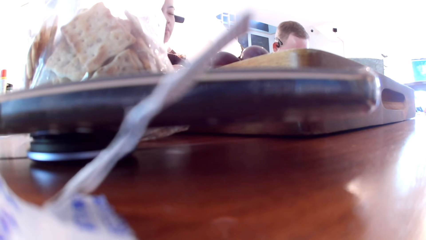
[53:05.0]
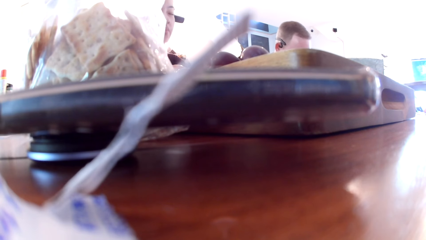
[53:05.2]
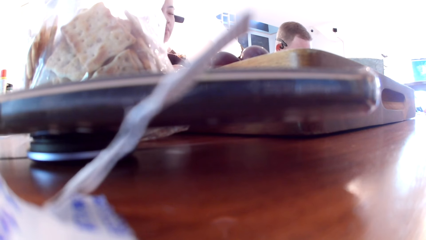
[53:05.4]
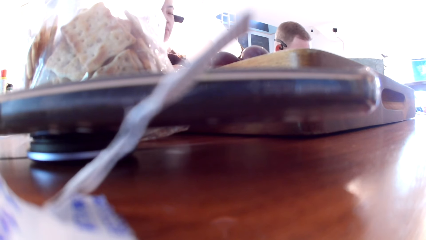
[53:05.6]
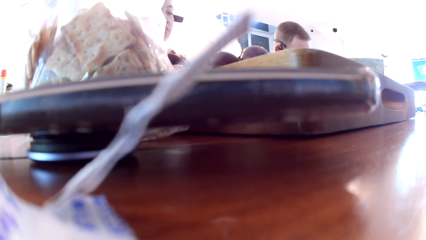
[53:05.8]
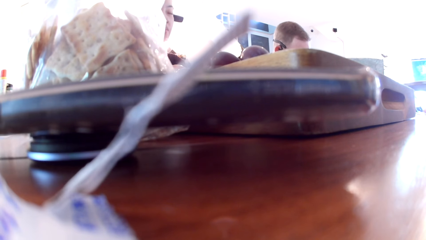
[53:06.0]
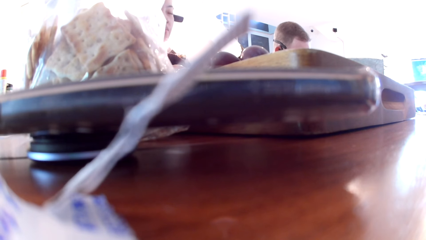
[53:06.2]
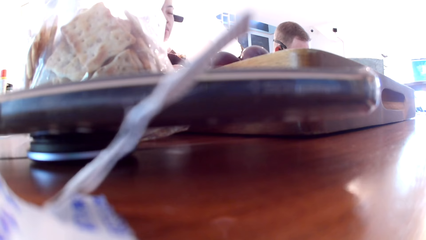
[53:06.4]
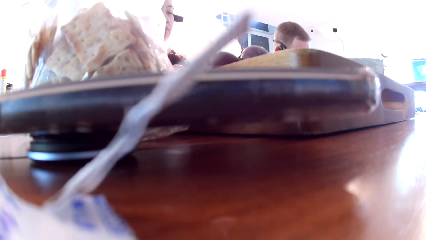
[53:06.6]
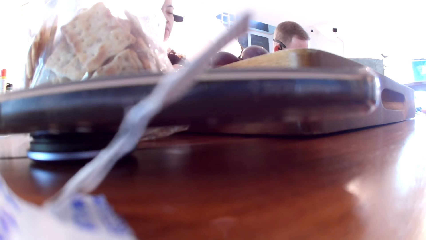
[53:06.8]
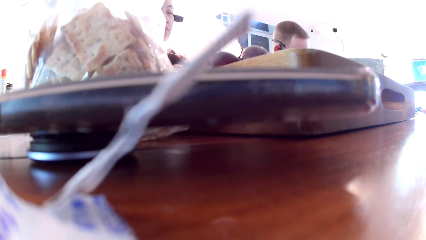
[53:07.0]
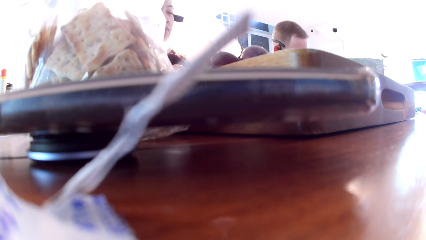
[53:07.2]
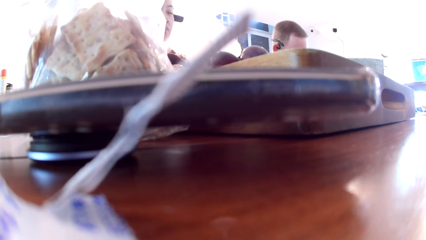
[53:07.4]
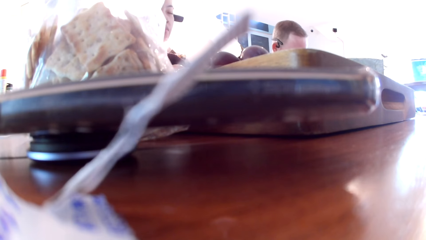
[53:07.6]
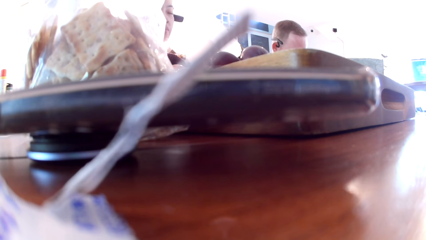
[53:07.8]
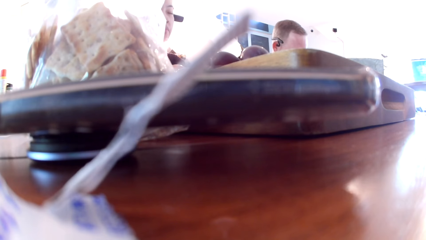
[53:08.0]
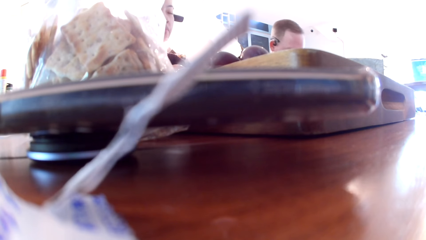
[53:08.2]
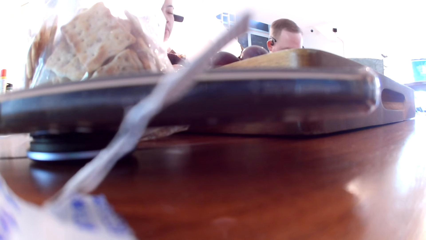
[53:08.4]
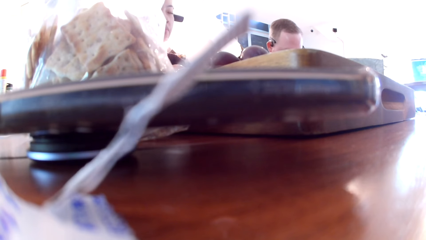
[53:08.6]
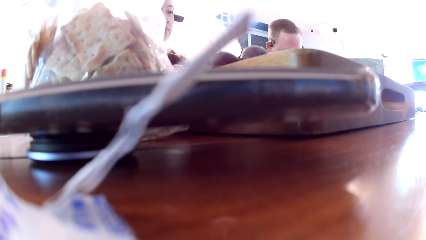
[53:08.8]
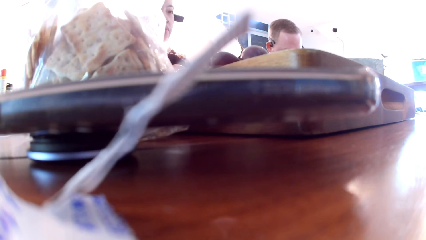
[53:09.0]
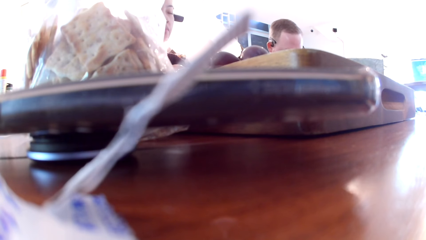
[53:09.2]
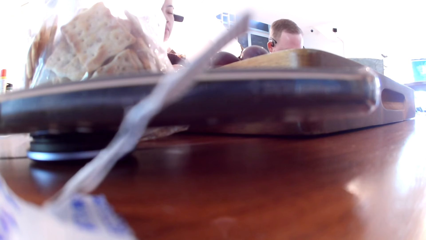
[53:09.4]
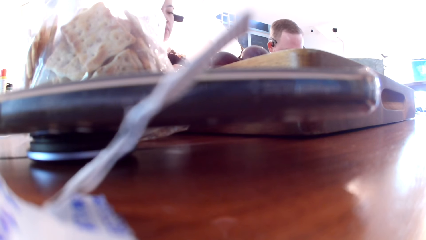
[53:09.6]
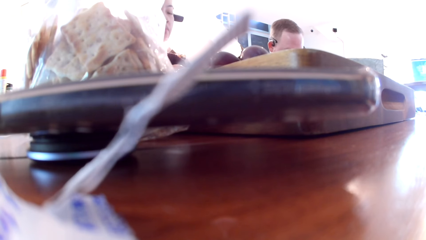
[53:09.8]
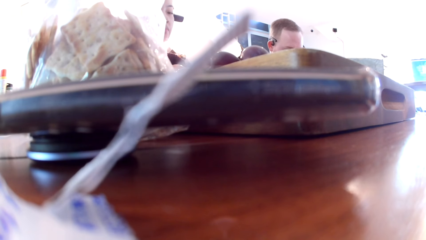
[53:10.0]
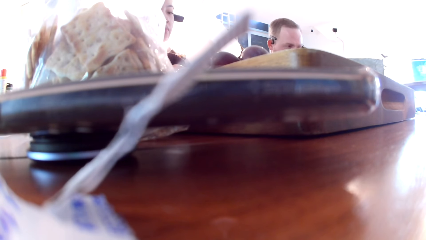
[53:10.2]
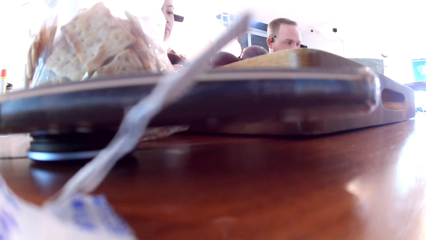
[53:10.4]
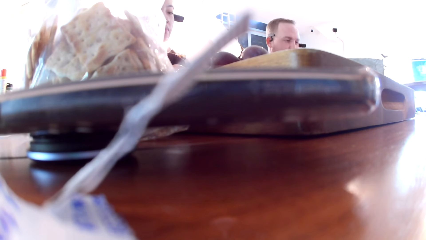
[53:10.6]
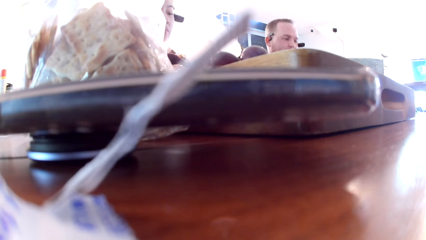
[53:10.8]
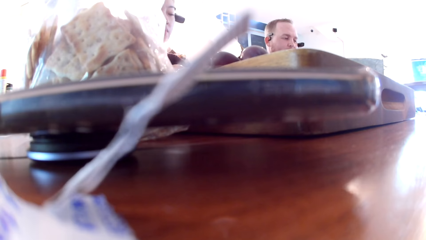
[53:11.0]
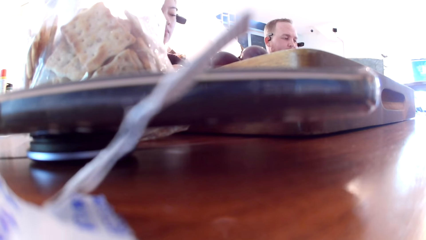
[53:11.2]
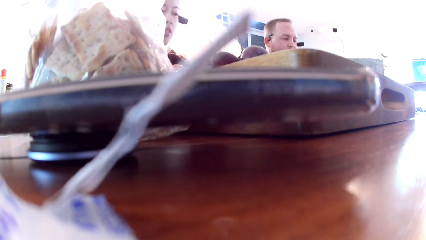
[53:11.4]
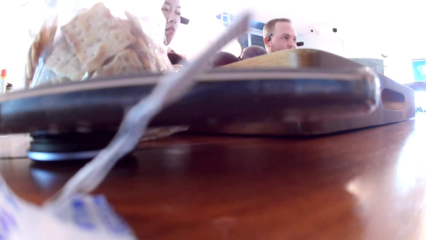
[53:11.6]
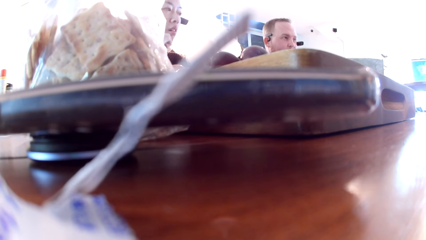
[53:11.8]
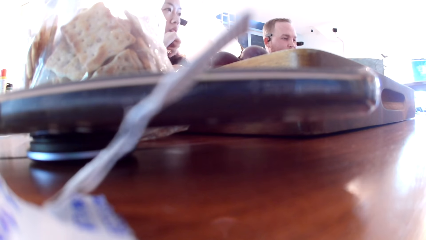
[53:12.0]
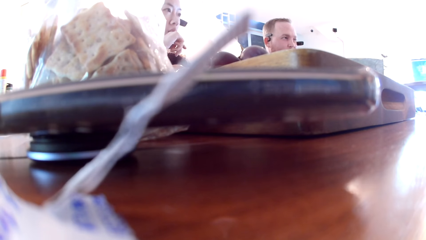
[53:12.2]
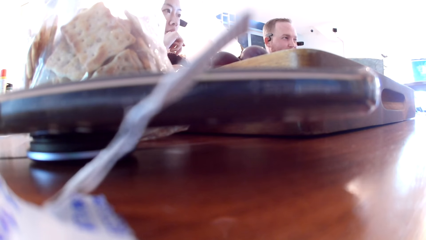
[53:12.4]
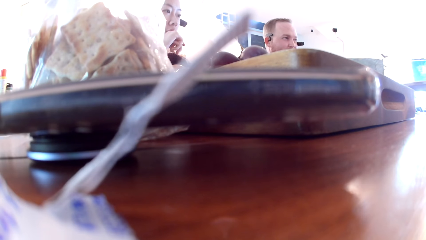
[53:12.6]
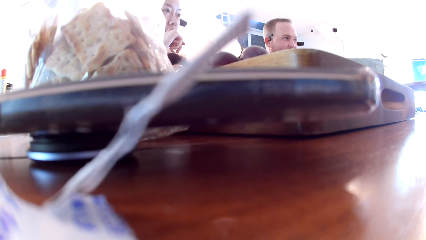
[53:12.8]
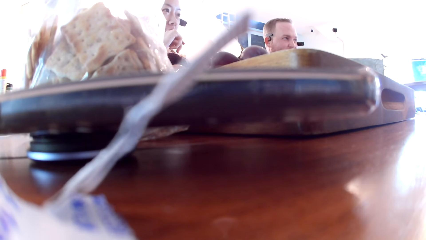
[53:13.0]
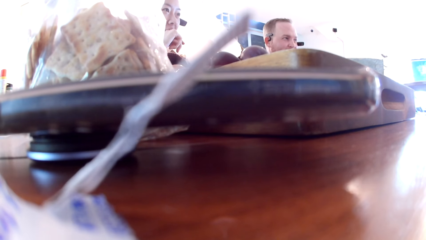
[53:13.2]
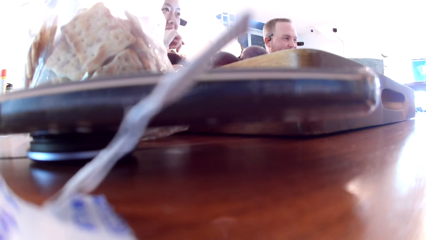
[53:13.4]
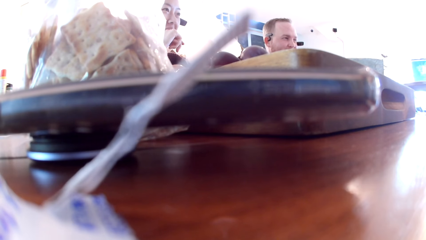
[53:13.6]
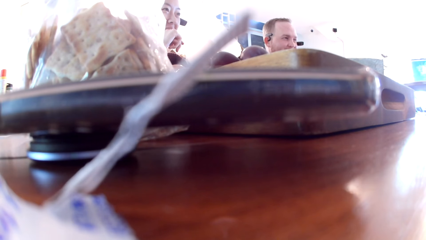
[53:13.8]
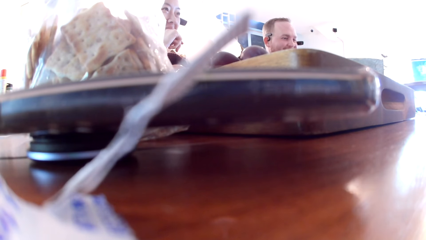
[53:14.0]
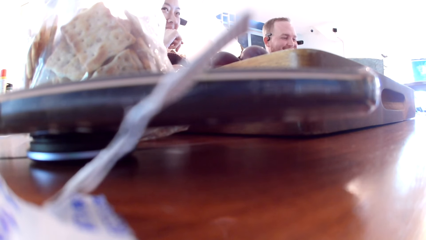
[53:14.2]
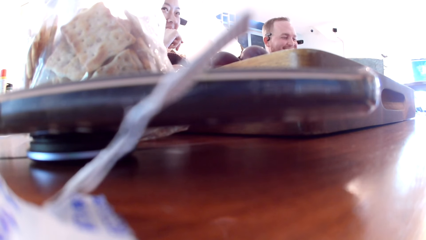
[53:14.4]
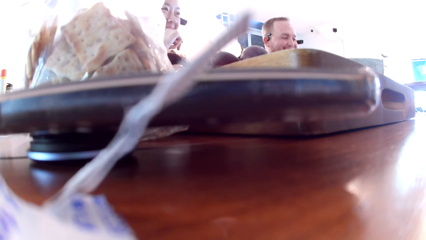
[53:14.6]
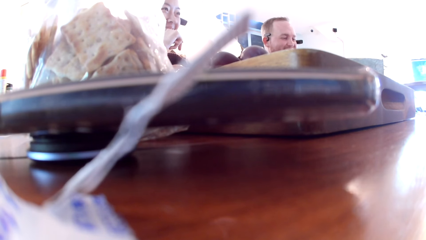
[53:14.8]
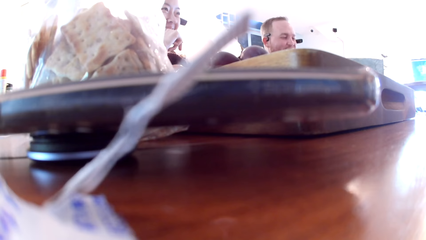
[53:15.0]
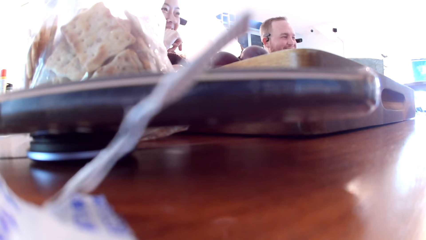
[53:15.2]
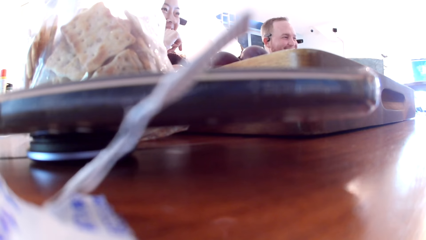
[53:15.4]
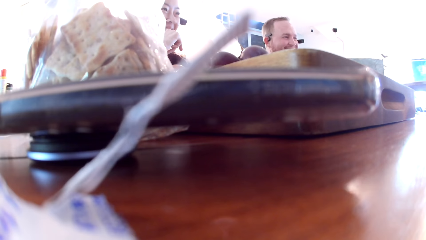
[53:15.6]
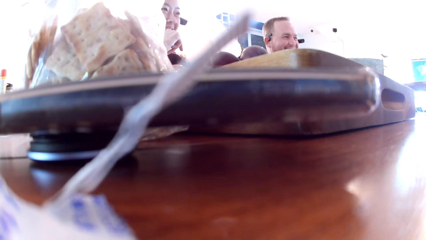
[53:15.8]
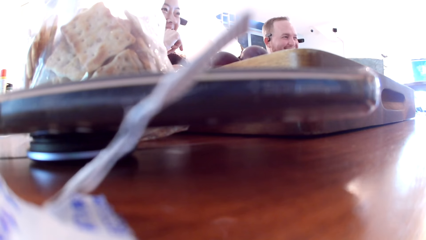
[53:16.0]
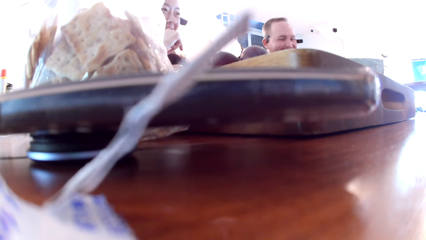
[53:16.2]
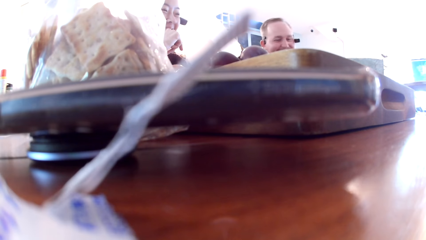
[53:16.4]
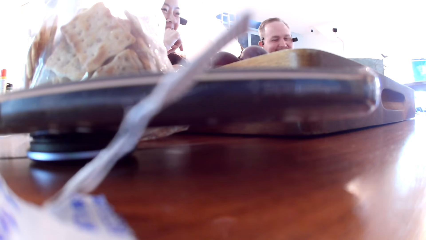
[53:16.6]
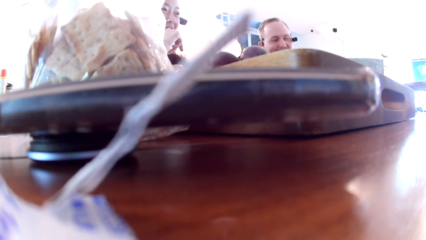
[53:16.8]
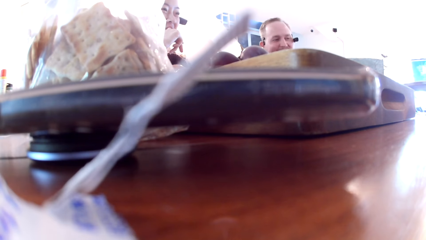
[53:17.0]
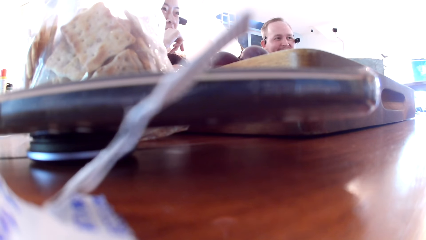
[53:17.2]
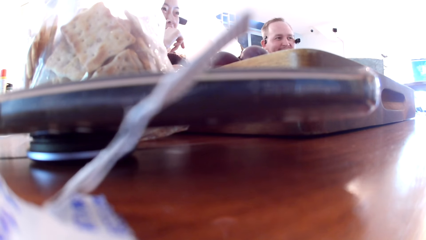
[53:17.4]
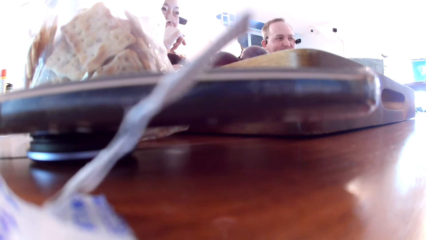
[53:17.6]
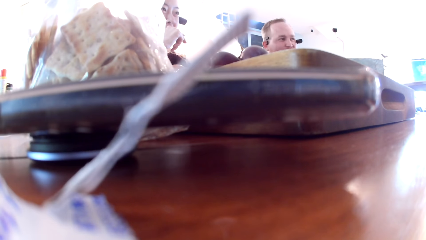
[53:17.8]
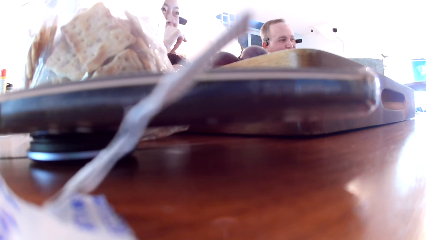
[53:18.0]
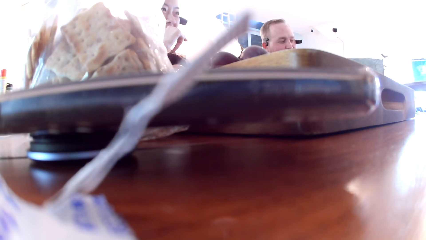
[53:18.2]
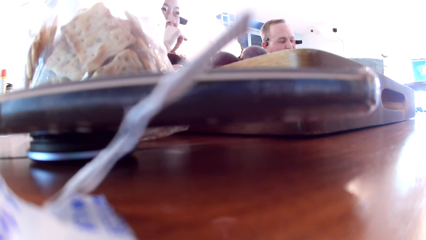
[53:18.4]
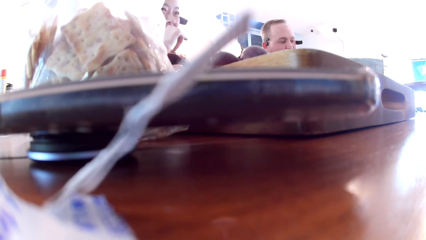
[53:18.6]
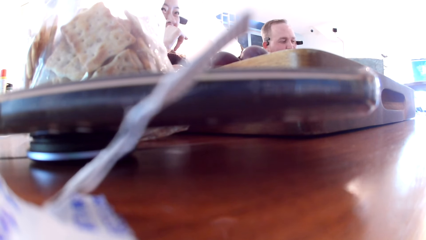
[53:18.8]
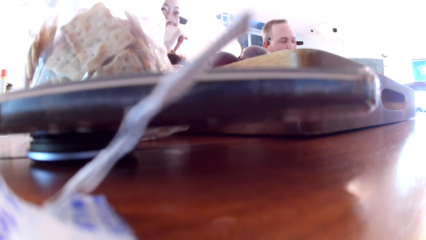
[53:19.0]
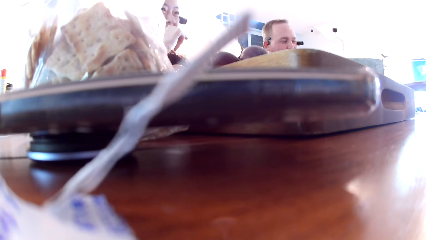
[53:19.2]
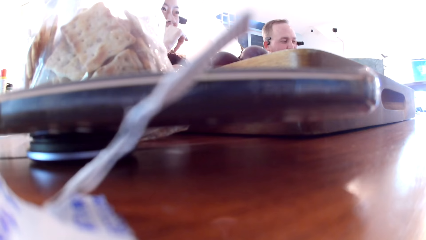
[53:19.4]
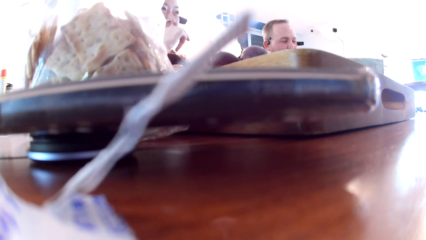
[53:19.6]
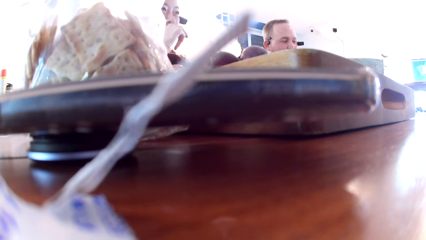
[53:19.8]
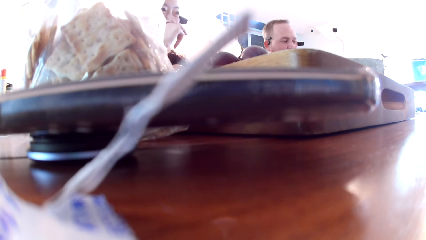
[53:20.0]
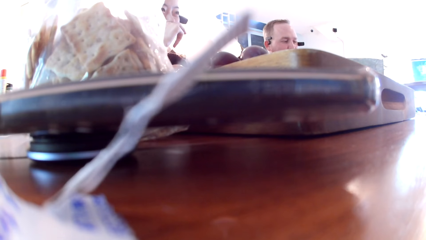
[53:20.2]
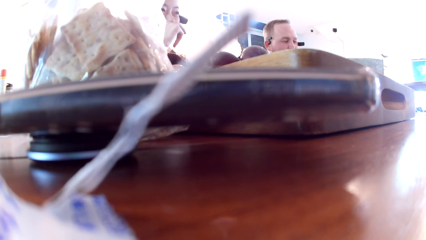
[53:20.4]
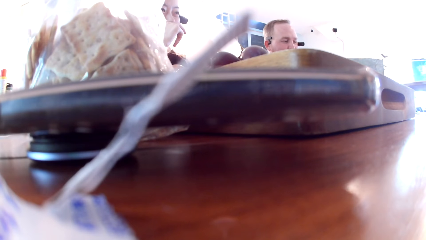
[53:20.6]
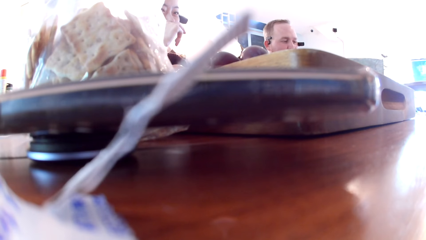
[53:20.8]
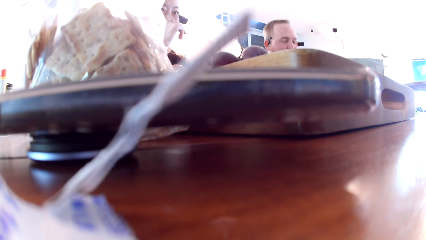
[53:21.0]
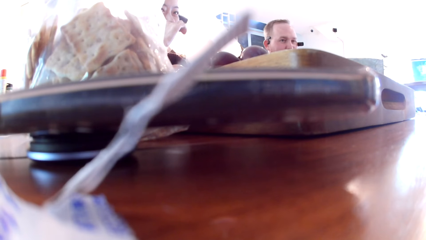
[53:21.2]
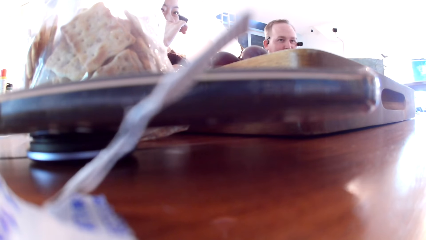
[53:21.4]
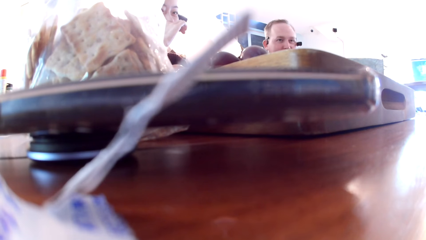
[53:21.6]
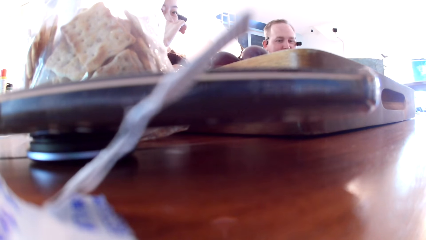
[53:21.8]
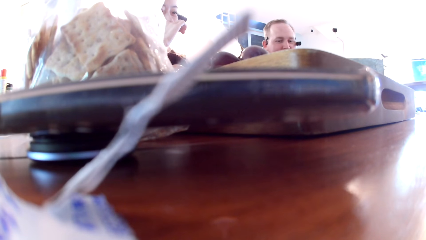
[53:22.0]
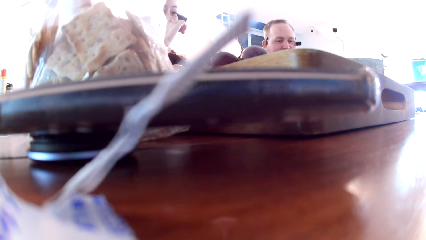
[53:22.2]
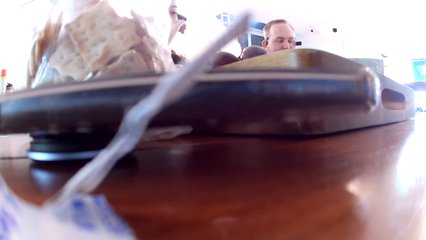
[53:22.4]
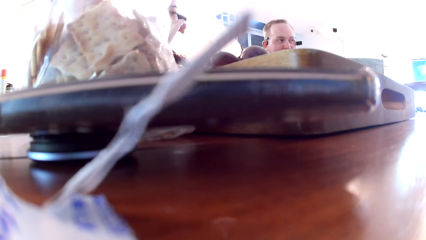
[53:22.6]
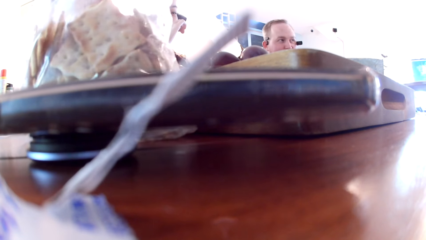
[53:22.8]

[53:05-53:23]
The camera wearer prays with the friends. A man stares at another man. A lady stares at the other man. Another man interacts with the camera wearer, a woman and another man. The camera wearer interacts with the friends.
